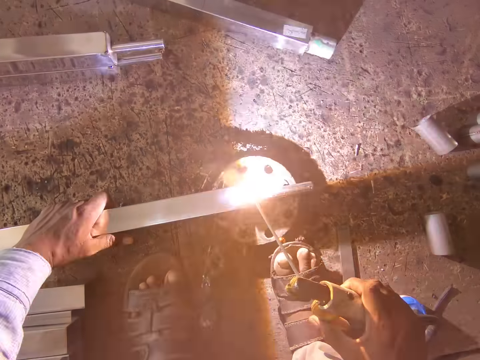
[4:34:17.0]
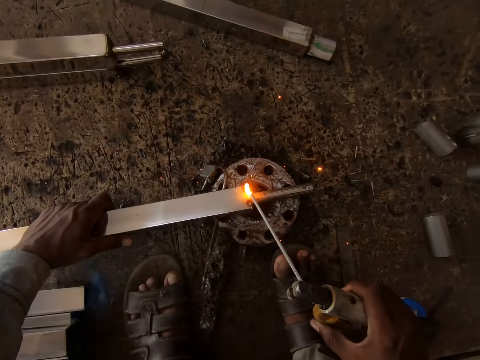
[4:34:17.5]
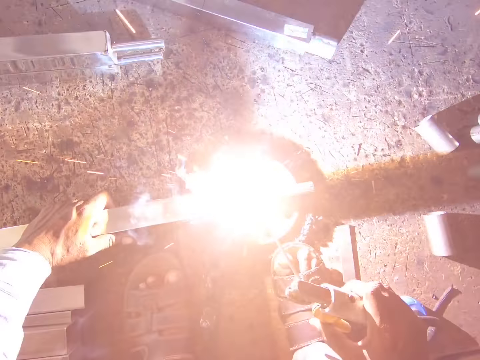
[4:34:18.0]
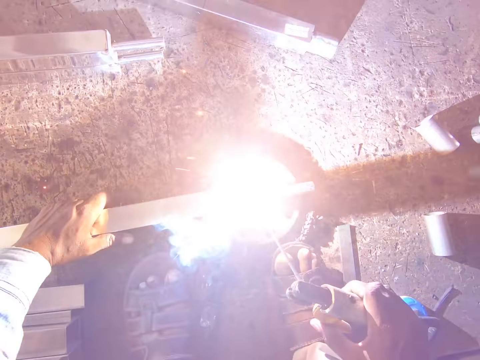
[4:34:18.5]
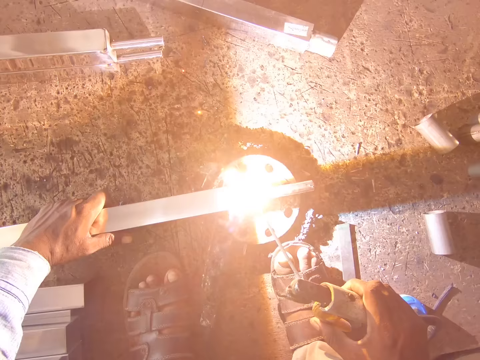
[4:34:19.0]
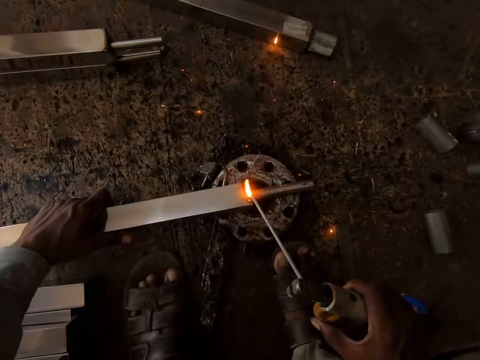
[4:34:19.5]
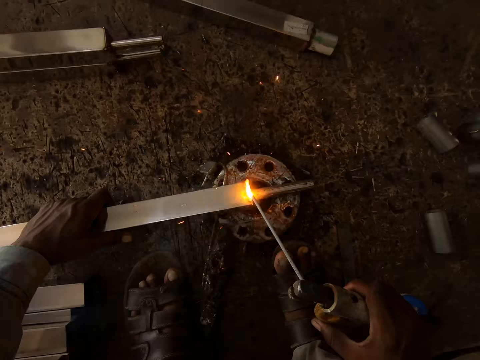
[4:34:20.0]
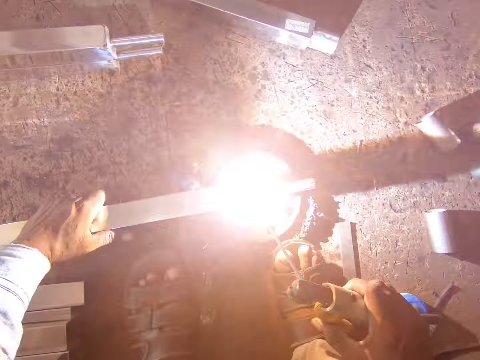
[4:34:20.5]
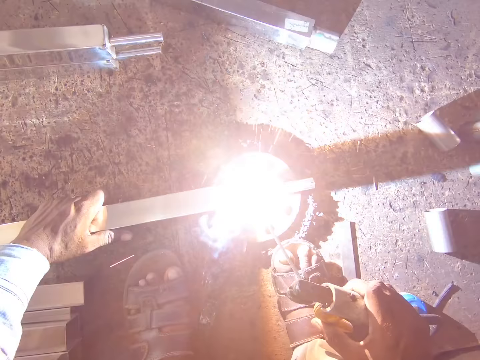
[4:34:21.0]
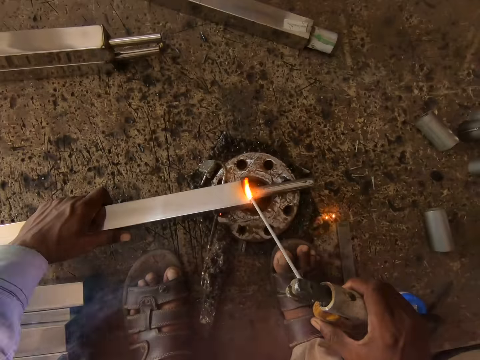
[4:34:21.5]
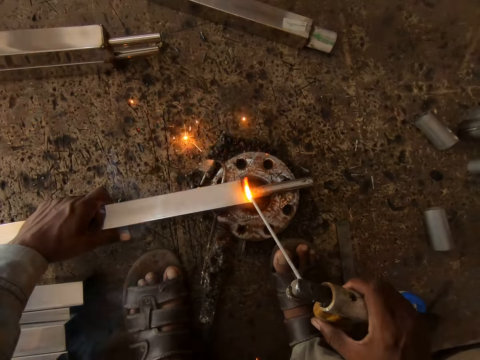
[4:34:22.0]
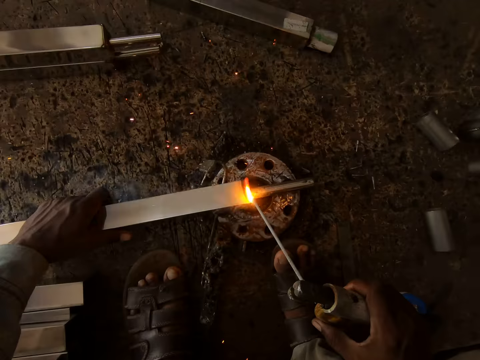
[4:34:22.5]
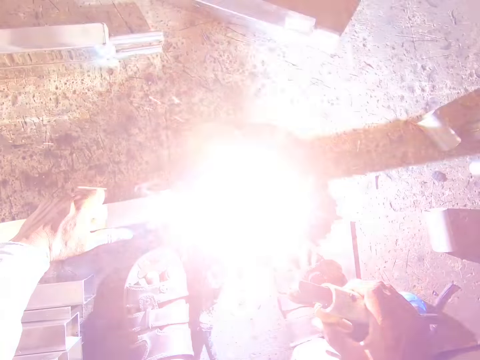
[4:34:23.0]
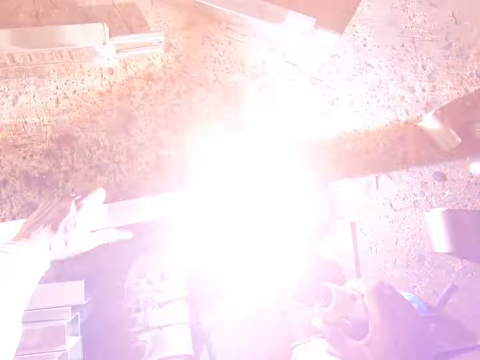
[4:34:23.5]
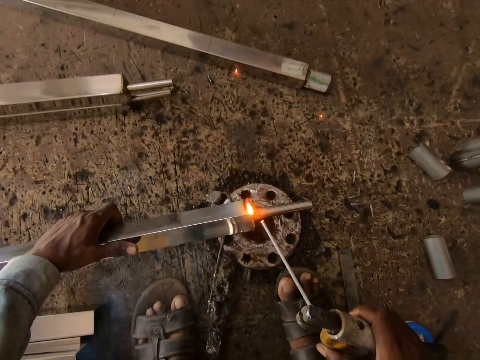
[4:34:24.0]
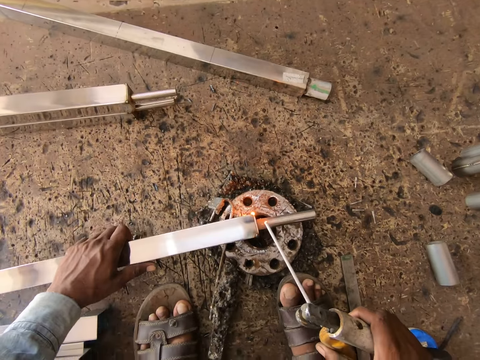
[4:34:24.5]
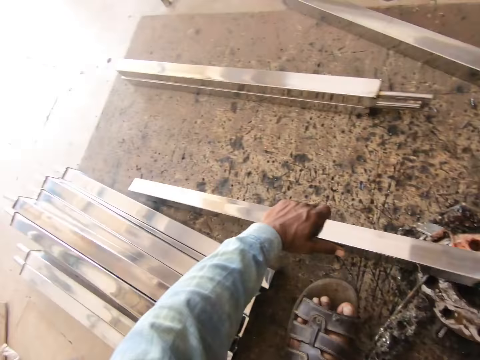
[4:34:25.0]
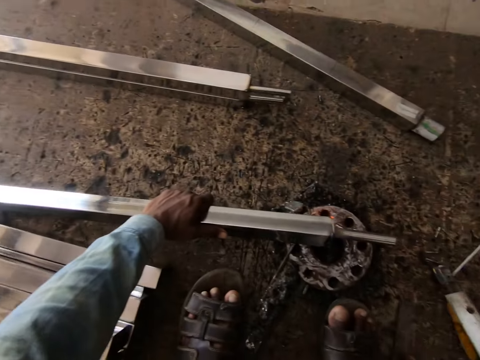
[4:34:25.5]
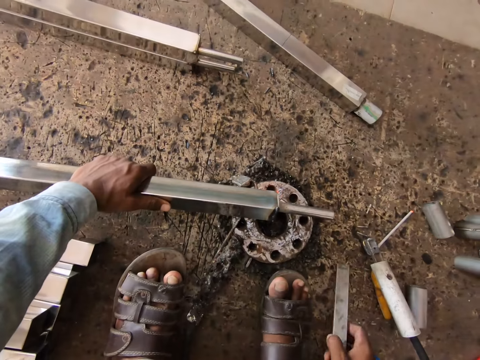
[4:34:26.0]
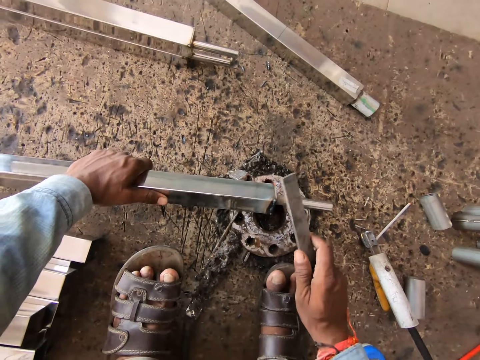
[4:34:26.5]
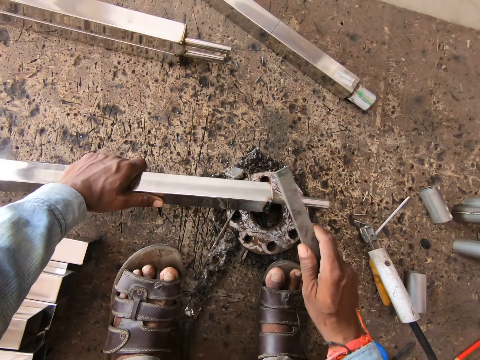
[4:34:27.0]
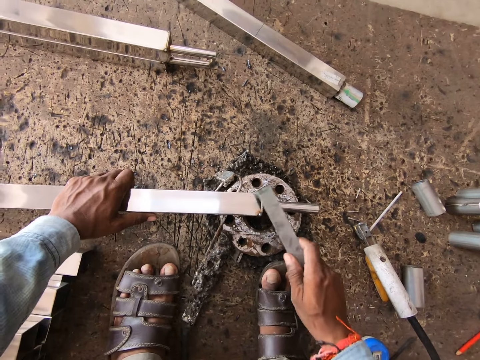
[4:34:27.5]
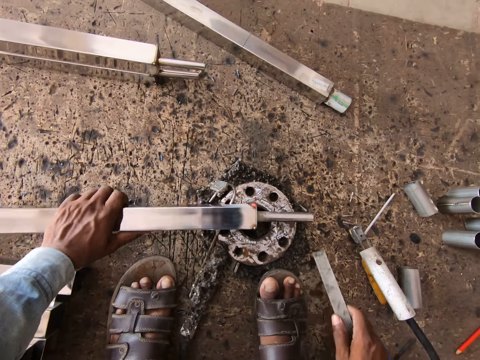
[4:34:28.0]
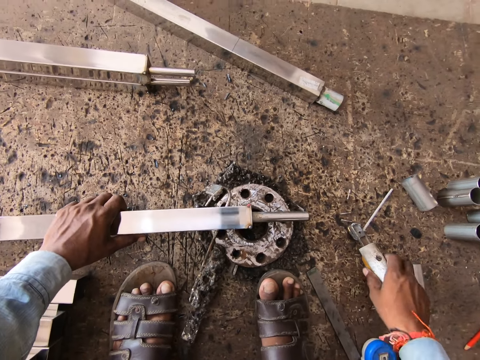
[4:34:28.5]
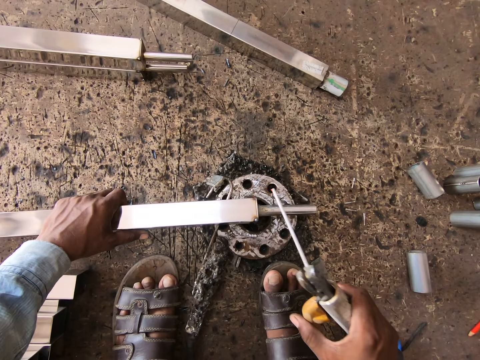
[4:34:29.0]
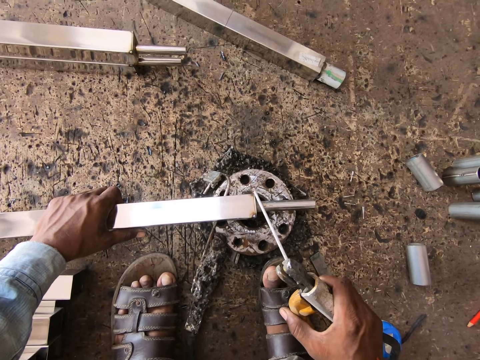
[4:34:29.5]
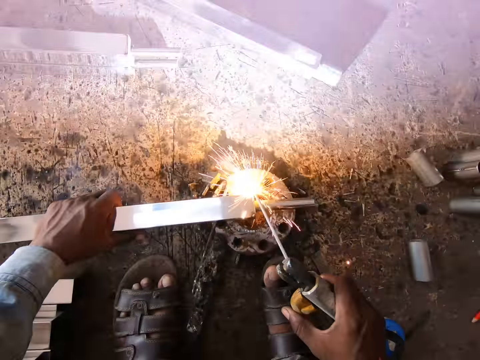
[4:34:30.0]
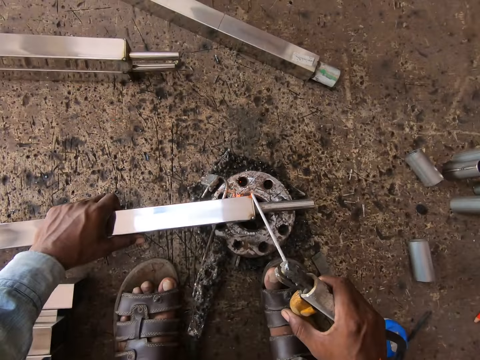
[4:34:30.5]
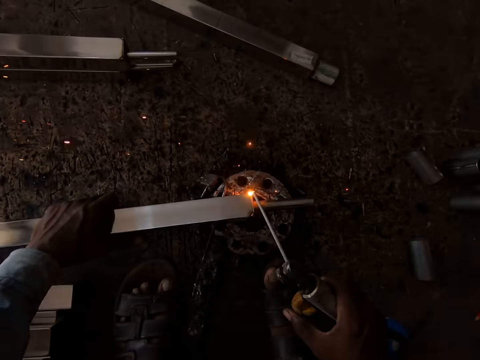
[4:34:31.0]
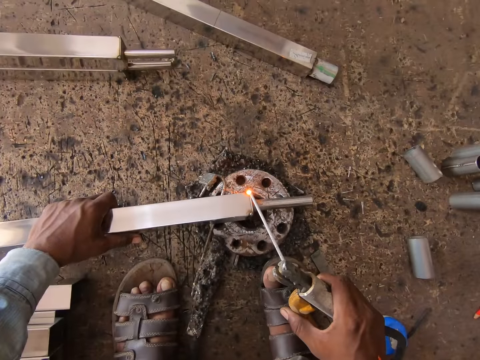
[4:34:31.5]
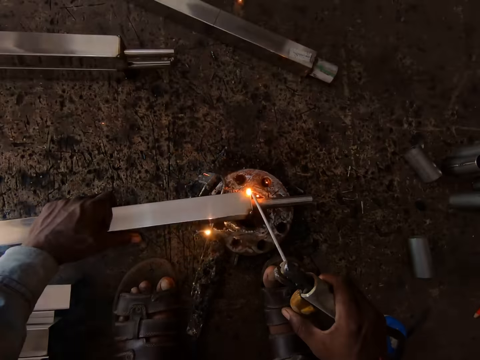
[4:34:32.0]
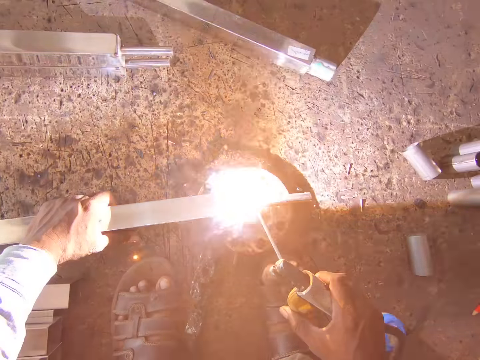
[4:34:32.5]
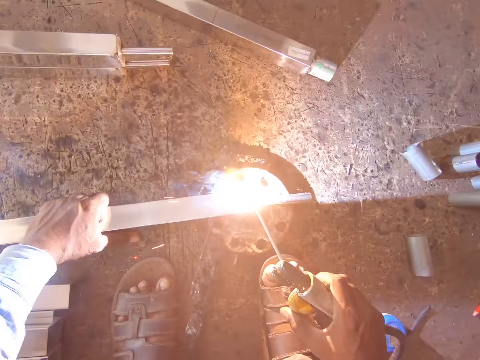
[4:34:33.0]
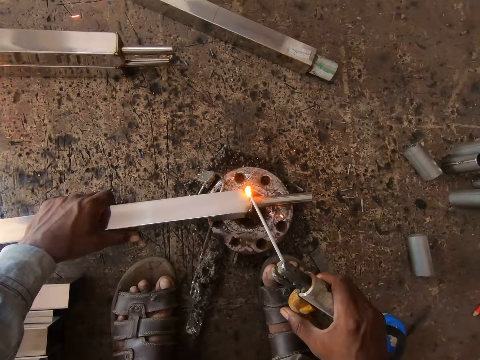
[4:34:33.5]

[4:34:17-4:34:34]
The camera wearer turns the stainless steel square tube on a piece of metal on the floor with his left hand. He picks up the rod from the floor with his right hand. He hits the tip of the stainless steel square tube on the piece of metal on the floor with the rod in his right hand. He drops the rod on the floor with his right hand. He picks up the electrode holder of the welding machine from the floor with his right hand. He welds the tip of the stainless steel square tube on the piece of metal on the floor with the electrode holder in his right hand.

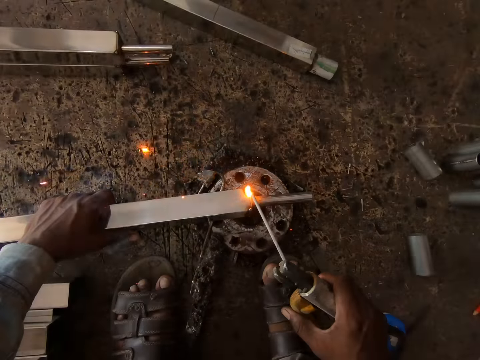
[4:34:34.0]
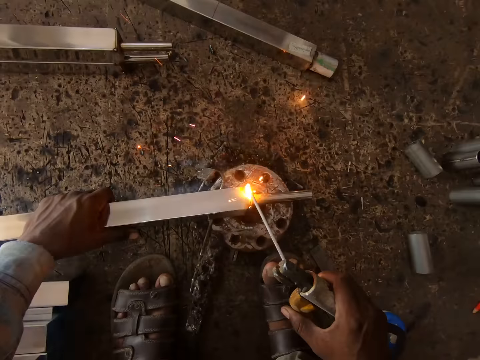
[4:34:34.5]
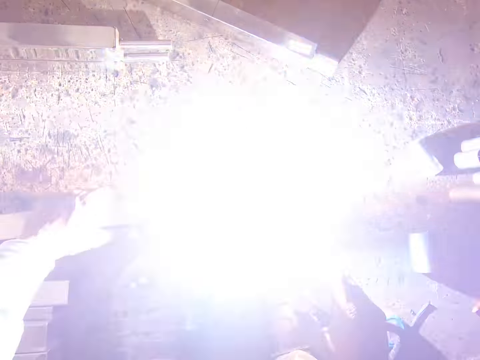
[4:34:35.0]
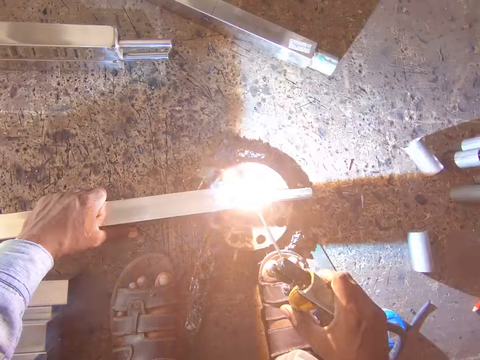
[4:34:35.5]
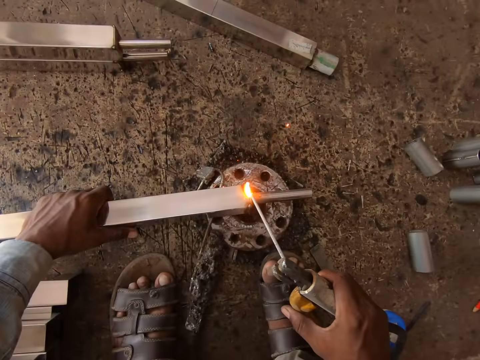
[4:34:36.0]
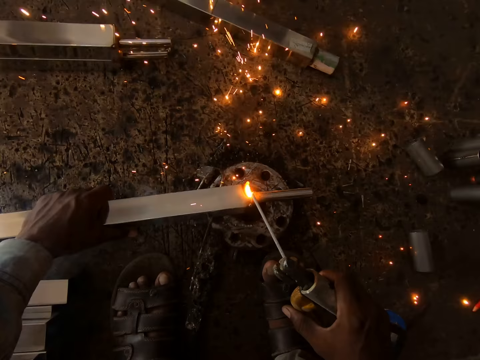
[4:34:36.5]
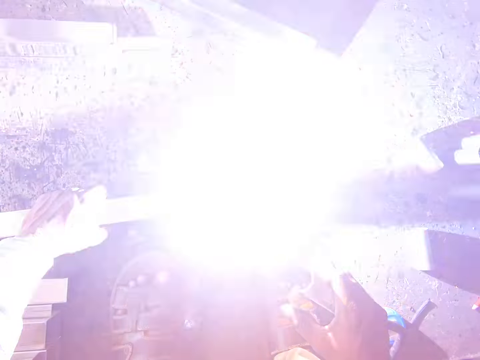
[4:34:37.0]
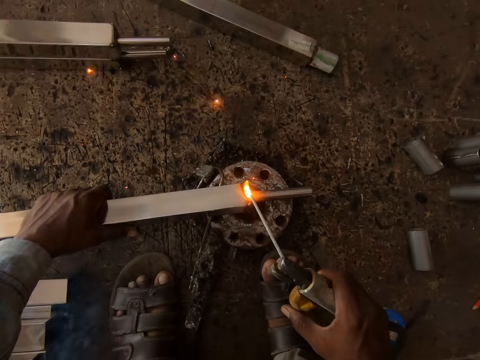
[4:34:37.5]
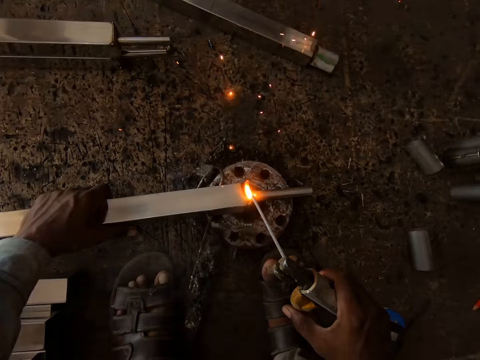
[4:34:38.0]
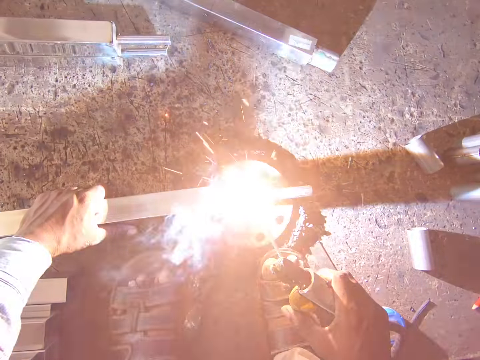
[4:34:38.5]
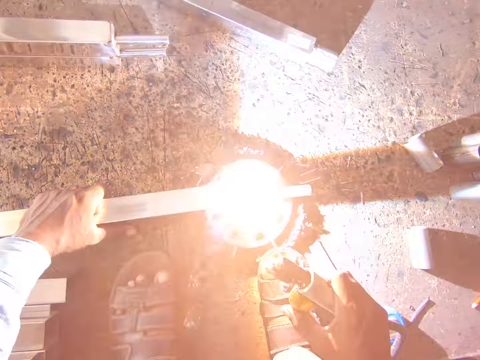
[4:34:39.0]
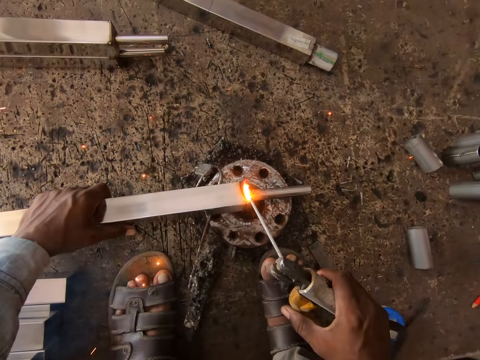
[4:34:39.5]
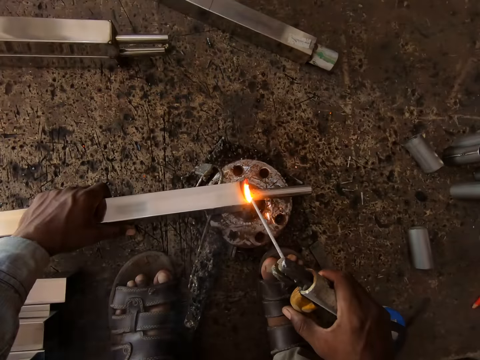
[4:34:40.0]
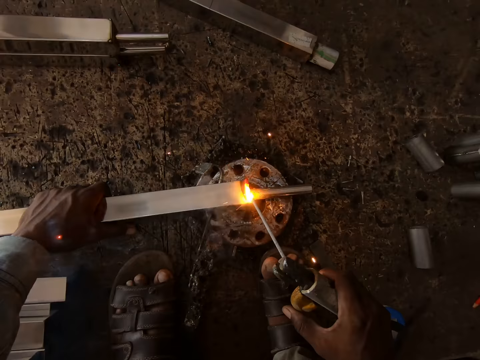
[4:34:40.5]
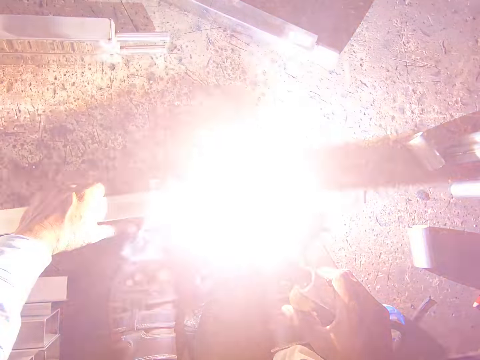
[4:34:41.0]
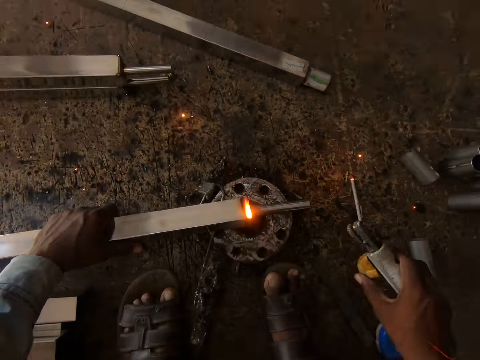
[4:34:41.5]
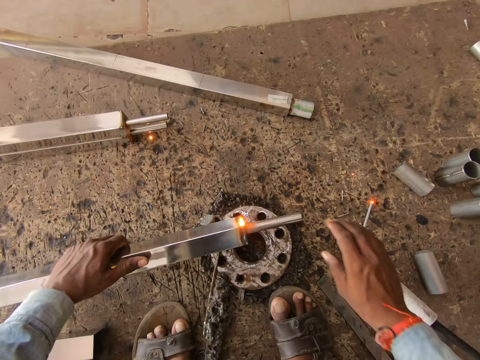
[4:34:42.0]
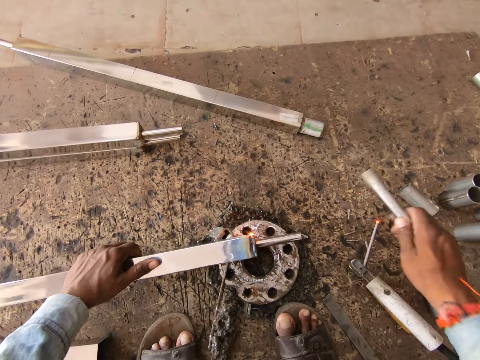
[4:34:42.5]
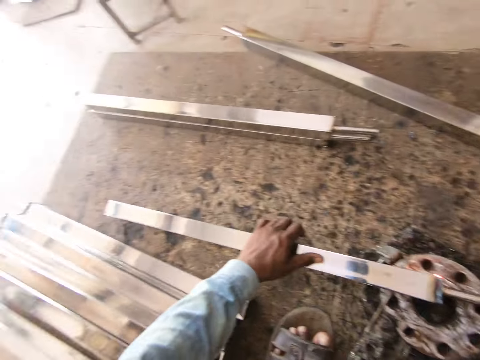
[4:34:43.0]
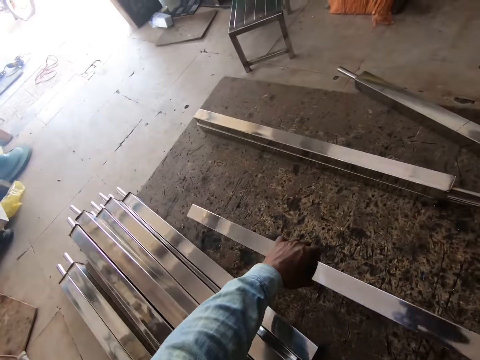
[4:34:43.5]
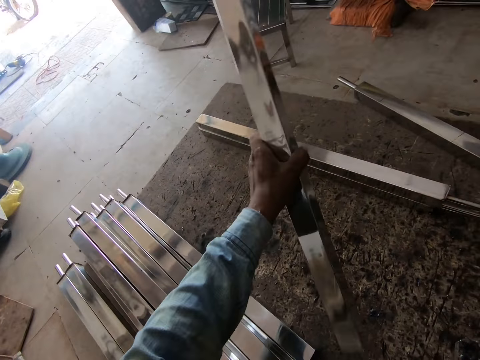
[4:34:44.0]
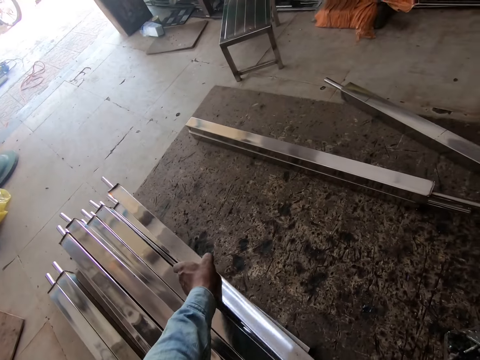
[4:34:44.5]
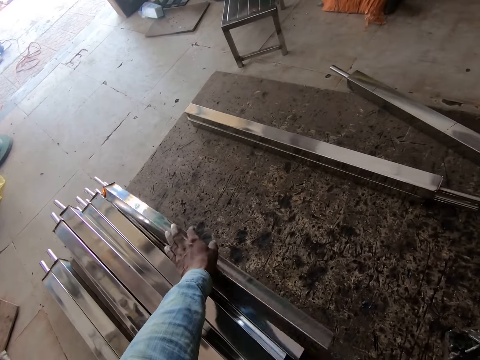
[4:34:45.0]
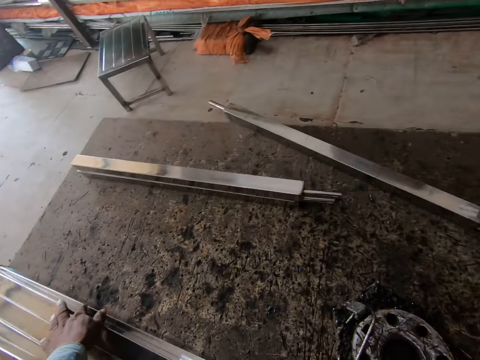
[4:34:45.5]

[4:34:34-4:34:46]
The camera wearer drops the electrode holder of the welding machine on the floor with his right hand. He takes out the pipe from the tip of the stainless steel square tube on the piece of metal on the floor with his right hand. He hits the tip of the stainless steel square tube on the piece of metal on the floor with the pipe in his right hand. He picks up the stainless steel square tube from the piece of metal on the floor with his left hand. He places the stainless steel square tube on the floor beside a pile of stainless steel square tubes with his left hand.
